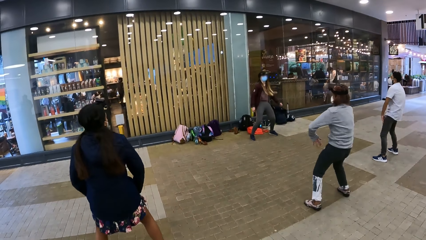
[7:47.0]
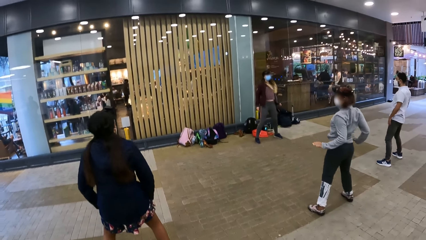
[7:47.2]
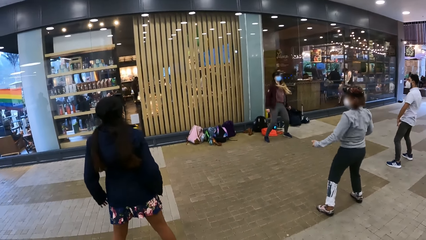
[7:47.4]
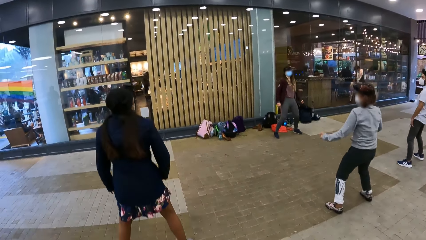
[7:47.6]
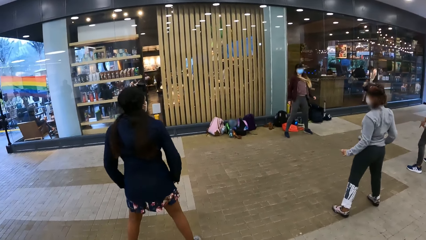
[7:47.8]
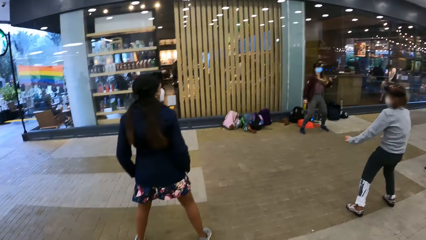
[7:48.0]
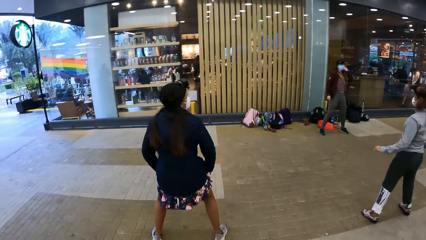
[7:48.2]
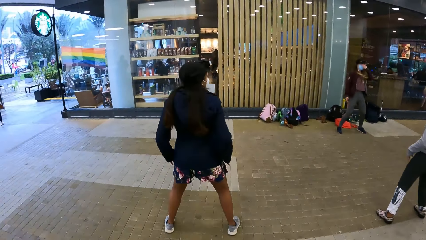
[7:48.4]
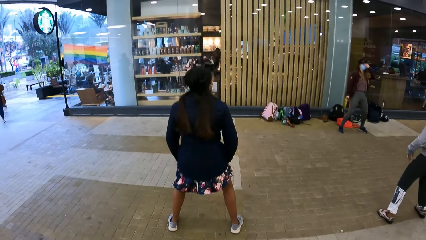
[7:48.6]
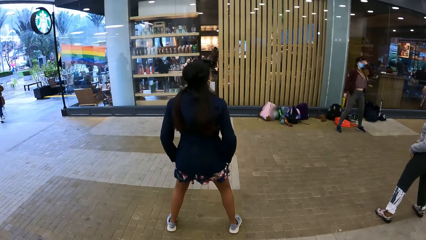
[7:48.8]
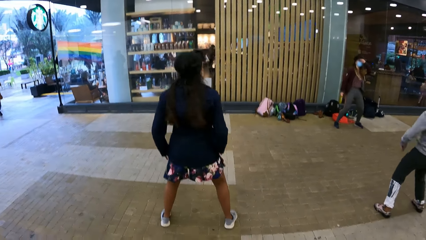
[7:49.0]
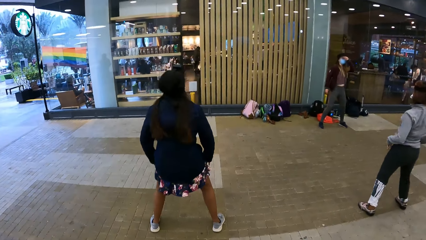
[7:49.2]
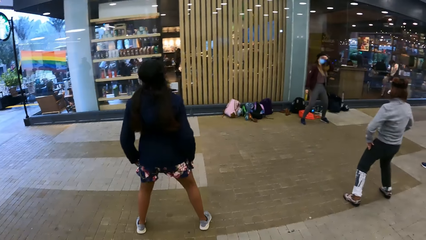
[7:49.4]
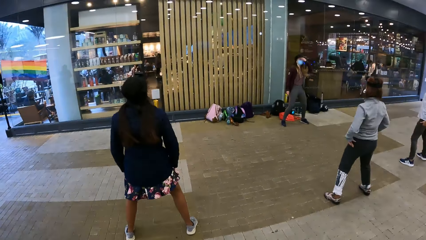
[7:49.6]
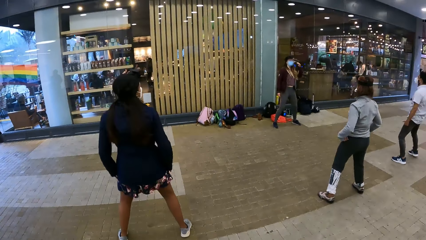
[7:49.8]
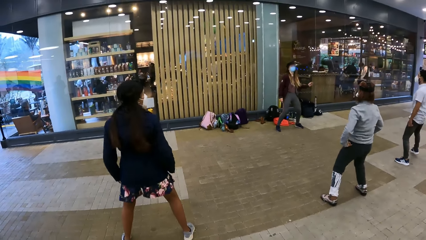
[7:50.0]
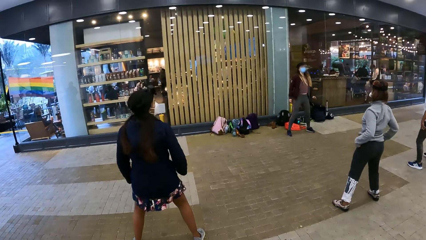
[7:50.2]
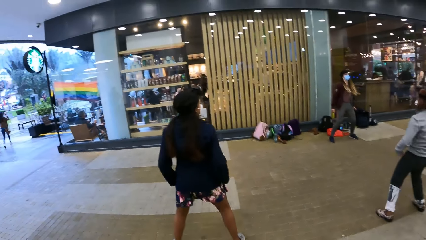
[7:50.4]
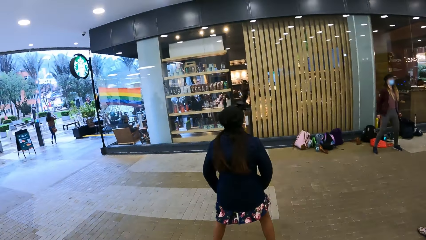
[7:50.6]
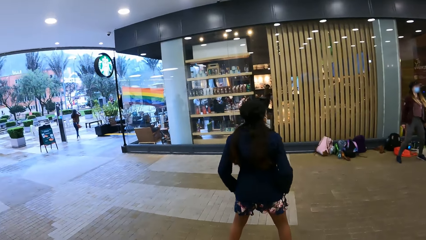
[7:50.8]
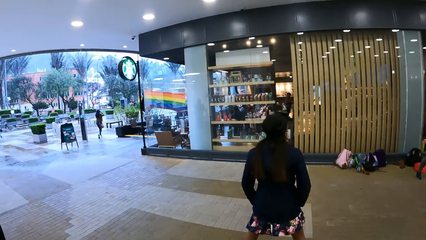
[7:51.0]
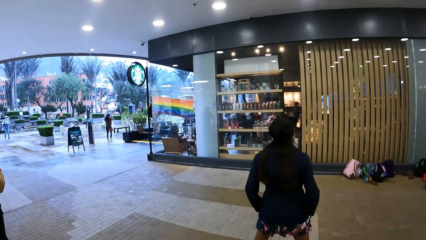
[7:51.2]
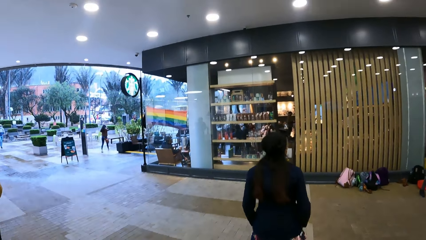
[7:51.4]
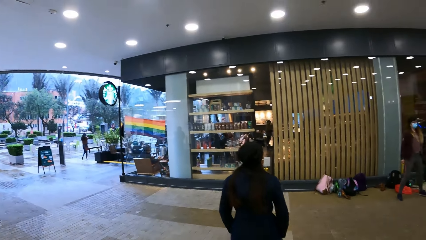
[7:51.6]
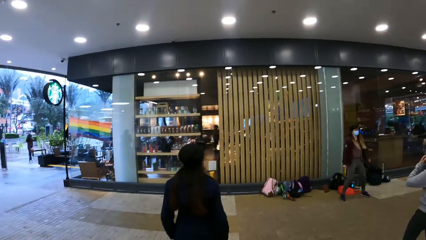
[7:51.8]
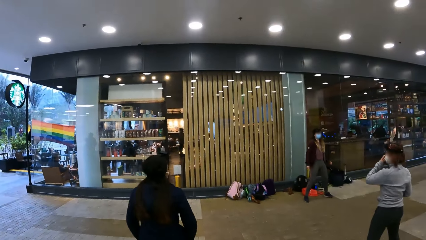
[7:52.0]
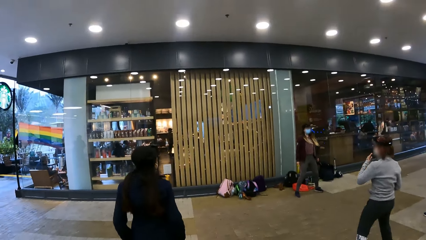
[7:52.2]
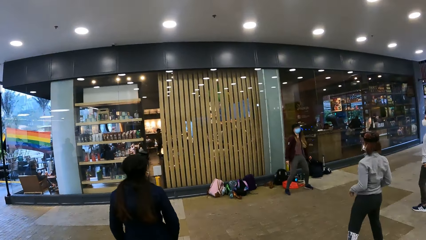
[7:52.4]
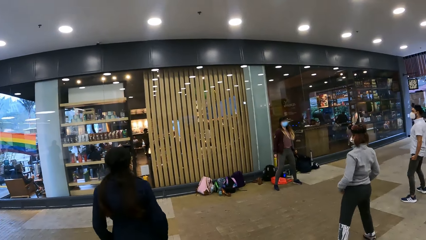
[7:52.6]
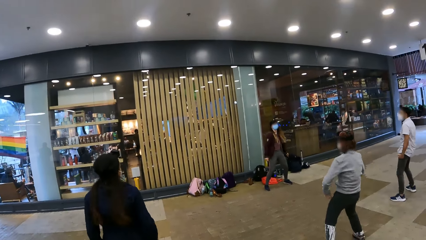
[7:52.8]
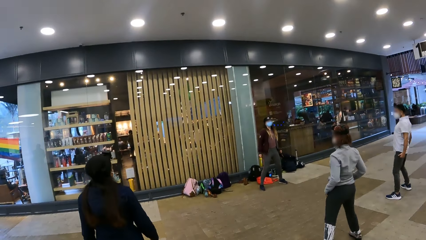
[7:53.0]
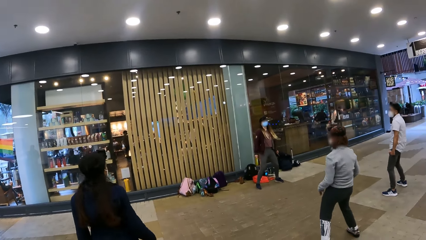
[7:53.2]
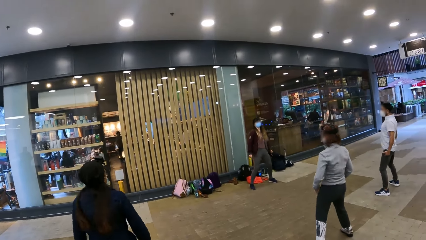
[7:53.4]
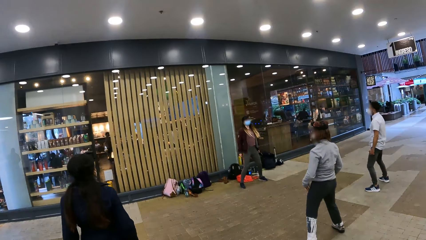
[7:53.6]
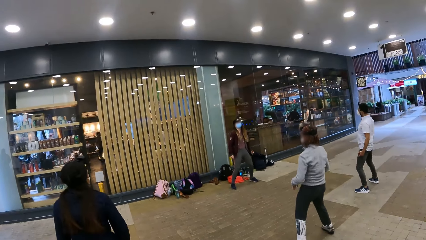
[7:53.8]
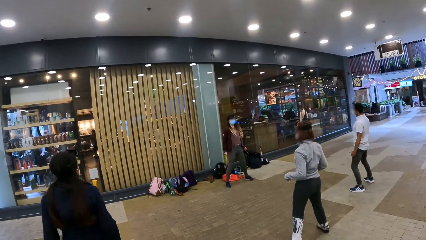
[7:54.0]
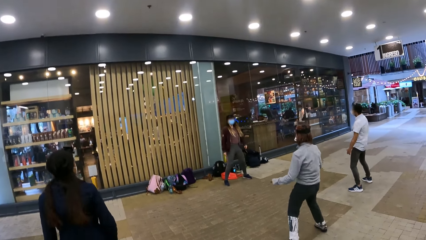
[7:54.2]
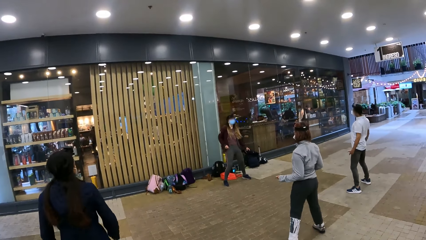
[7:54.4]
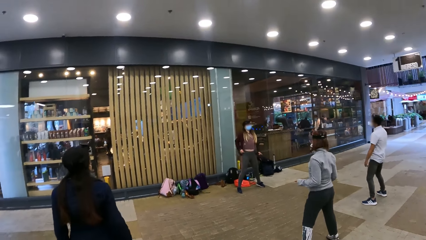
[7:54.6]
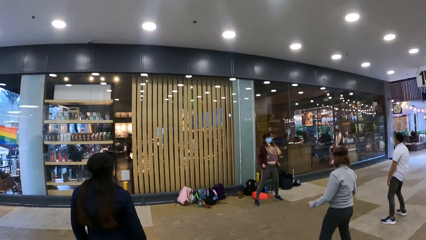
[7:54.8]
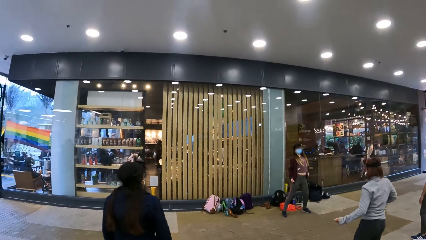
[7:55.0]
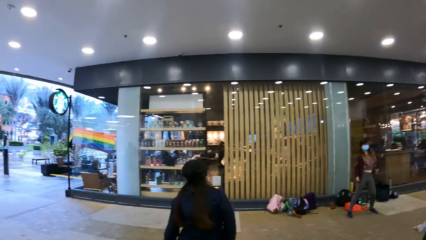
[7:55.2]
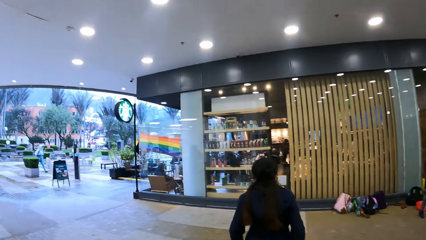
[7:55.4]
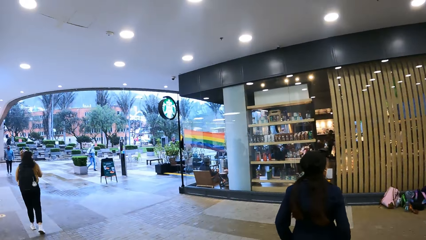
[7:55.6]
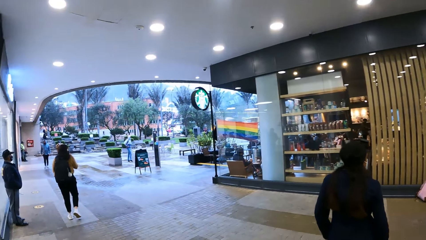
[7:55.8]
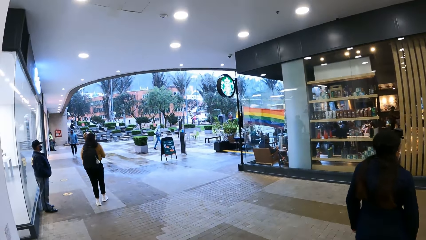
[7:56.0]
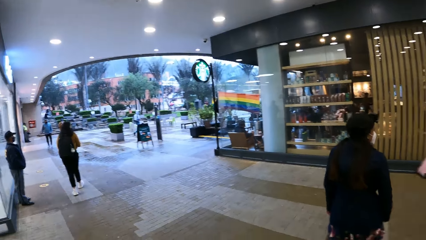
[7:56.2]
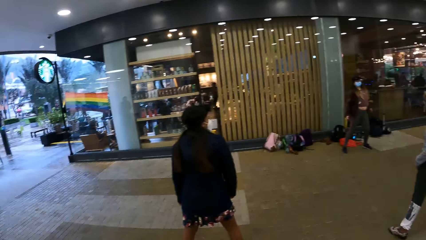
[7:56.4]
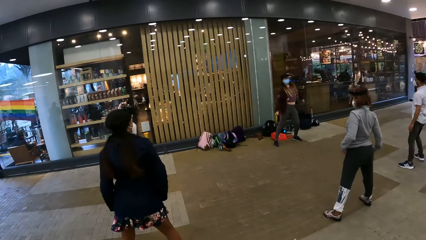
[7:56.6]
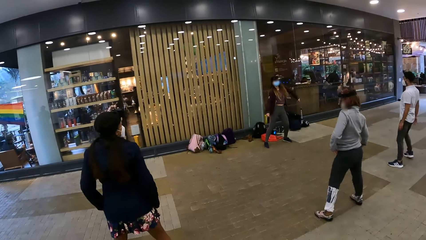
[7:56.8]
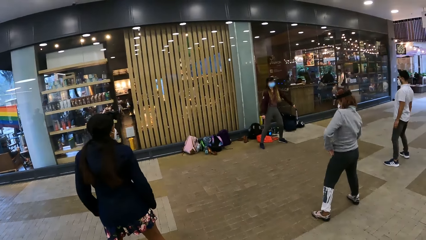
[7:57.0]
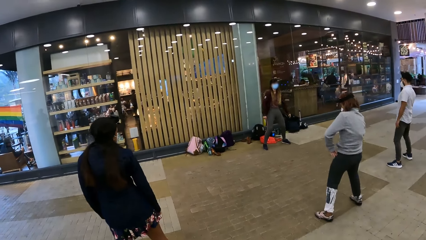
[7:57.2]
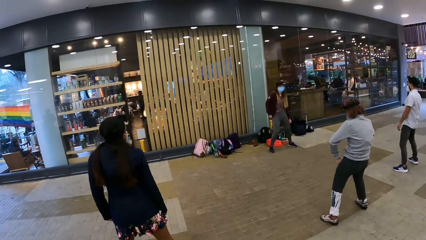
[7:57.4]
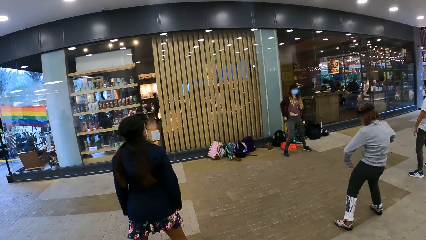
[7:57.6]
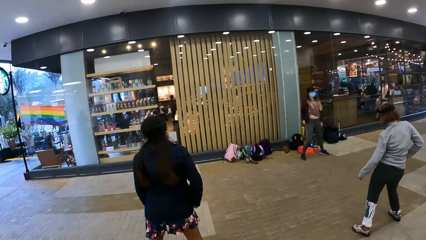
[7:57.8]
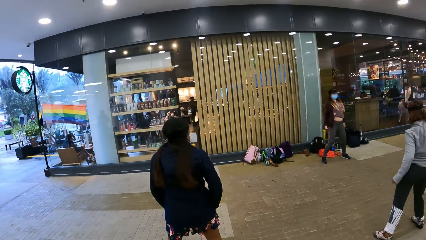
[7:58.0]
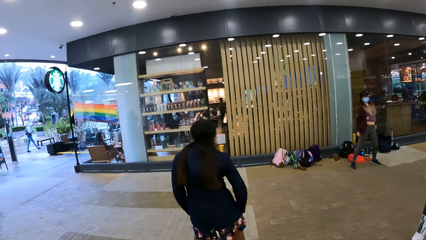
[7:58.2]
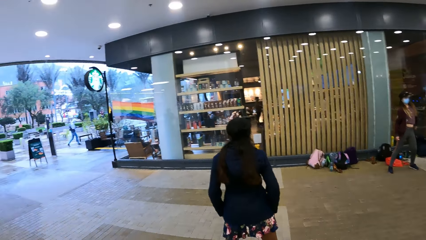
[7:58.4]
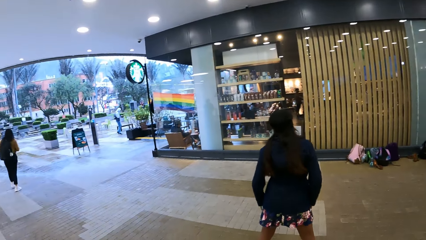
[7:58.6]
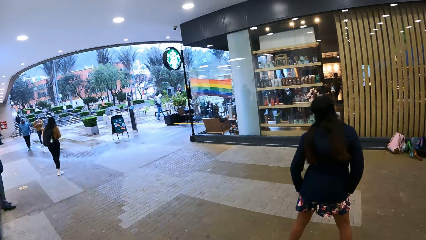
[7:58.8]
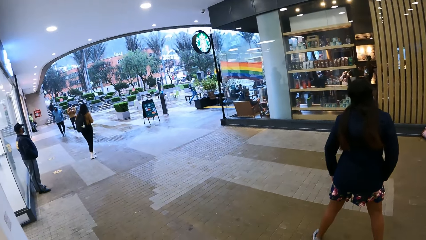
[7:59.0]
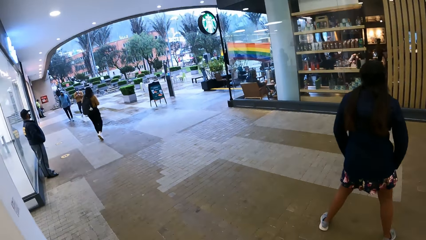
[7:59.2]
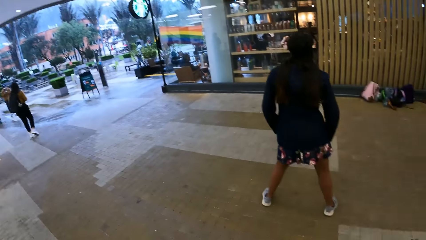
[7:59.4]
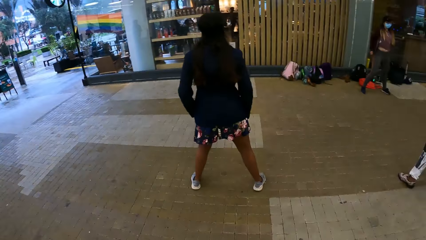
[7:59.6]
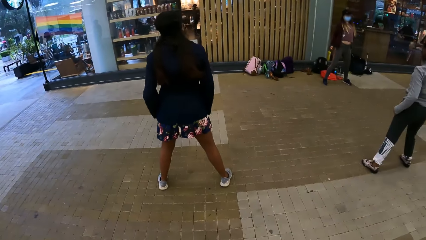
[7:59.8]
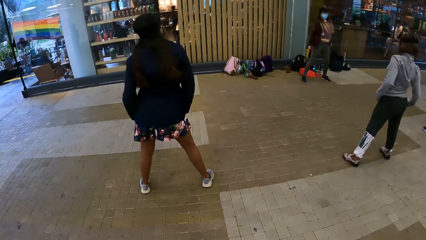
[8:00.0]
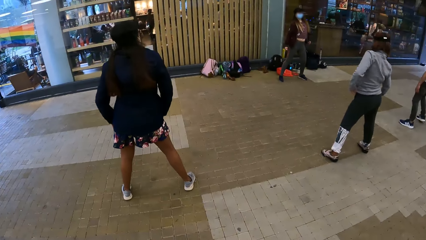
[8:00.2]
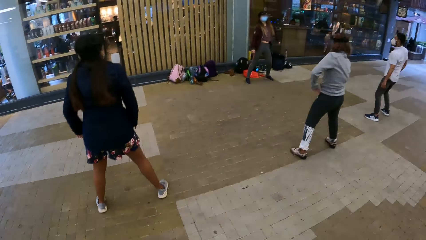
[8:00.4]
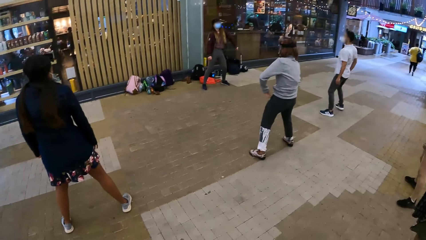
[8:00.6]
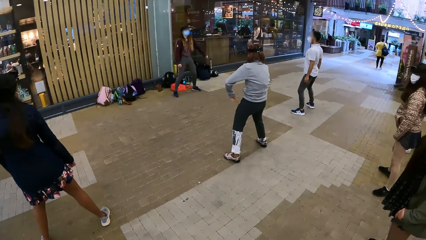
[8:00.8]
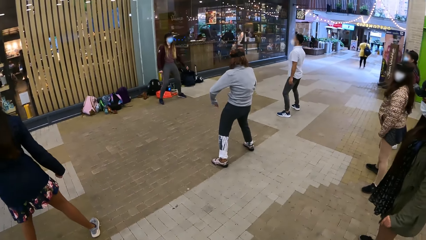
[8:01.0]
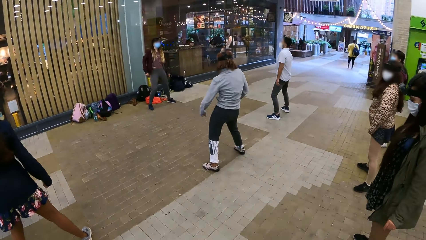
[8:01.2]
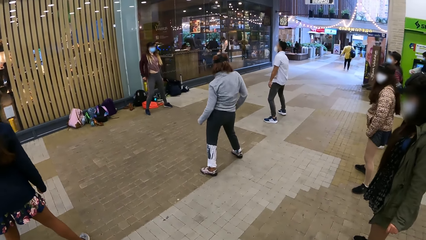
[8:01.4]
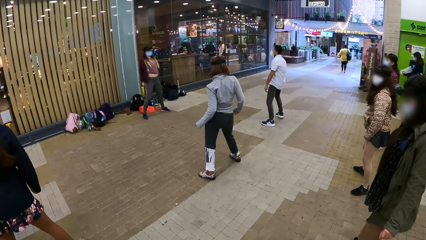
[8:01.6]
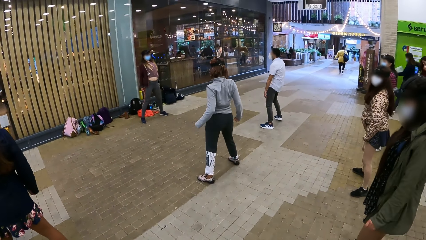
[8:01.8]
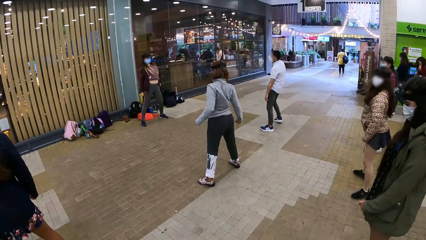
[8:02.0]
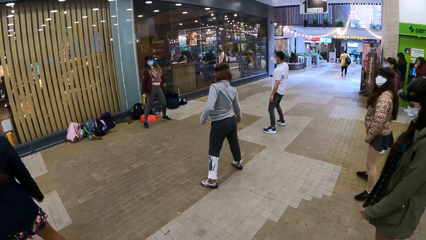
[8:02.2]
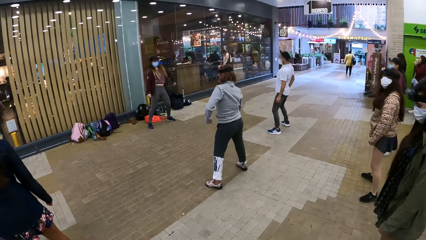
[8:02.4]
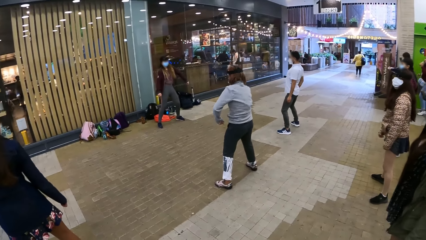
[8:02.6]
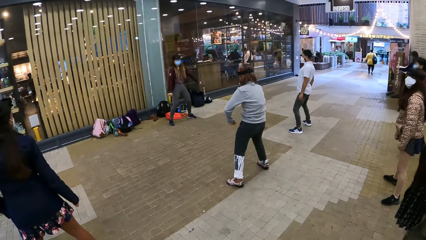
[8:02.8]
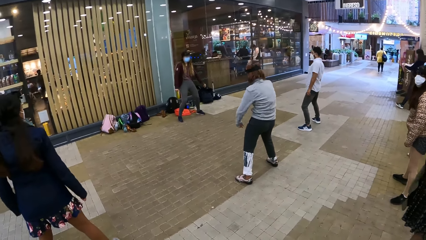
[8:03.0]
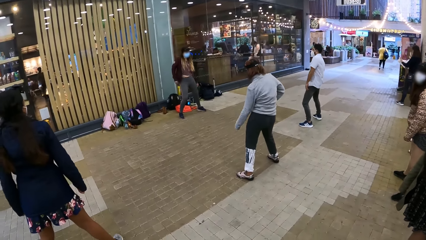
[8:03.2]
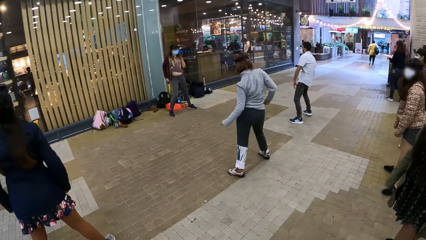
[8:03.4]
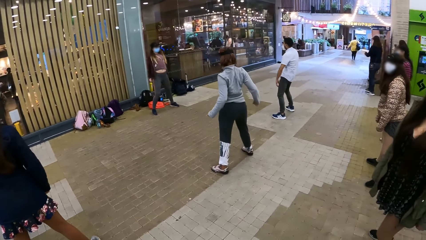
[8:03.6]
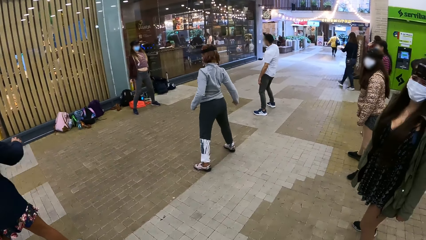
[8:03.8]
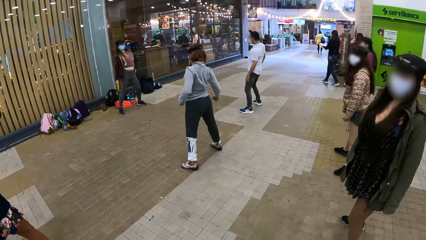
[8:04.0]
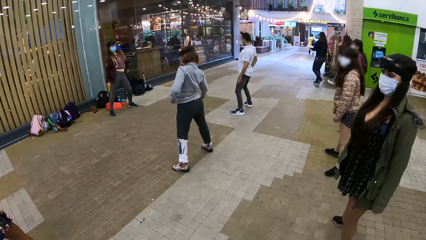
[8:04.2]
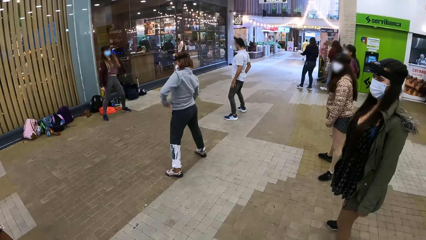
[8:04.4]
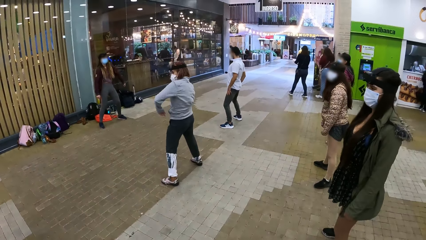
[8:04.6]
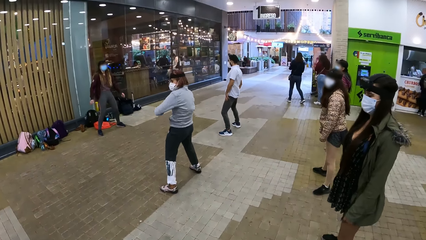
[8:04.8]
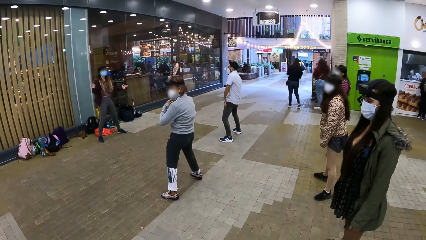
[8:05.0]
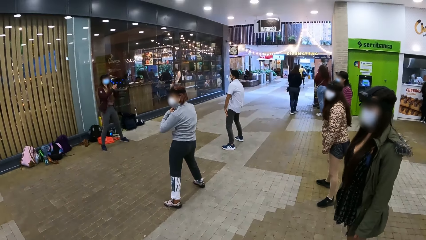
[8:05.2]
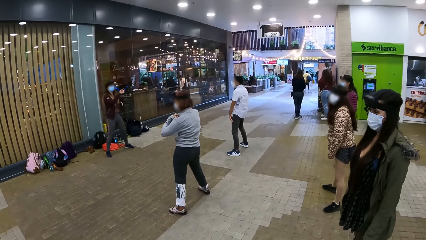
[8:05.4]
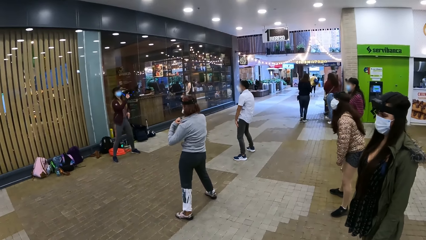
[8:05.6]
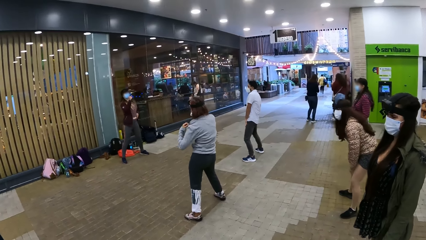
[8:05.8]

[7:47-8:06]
The camera wearer looks in front. They look sideways. They look in front. They look sideways.
